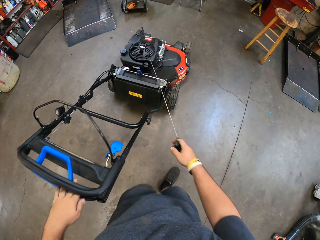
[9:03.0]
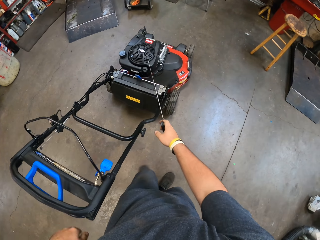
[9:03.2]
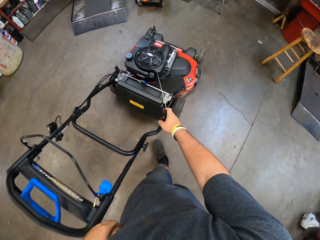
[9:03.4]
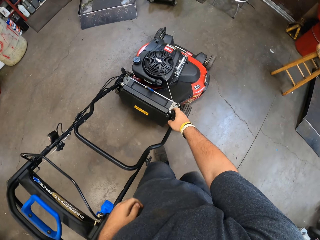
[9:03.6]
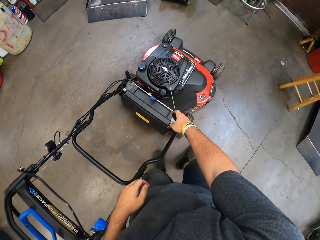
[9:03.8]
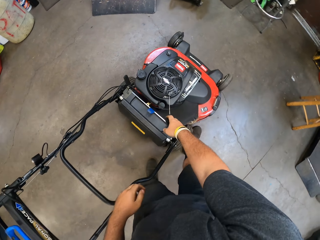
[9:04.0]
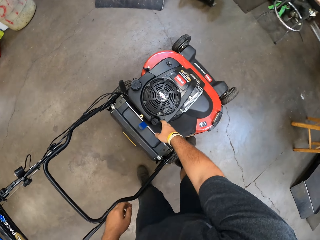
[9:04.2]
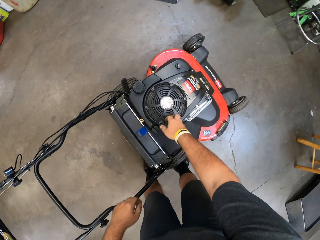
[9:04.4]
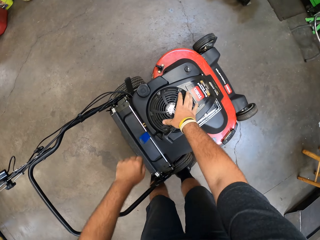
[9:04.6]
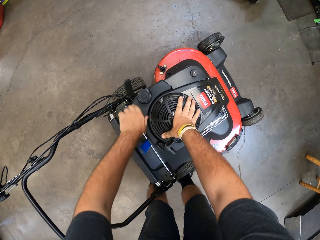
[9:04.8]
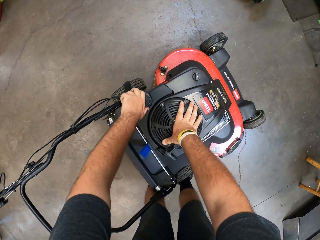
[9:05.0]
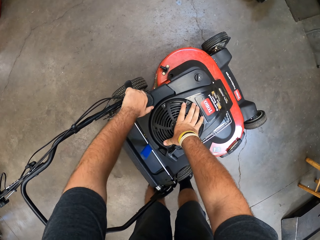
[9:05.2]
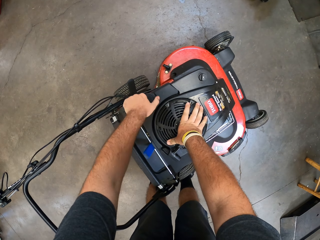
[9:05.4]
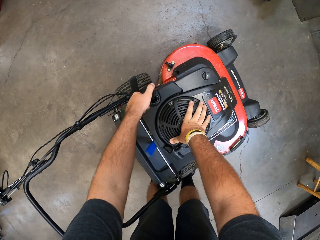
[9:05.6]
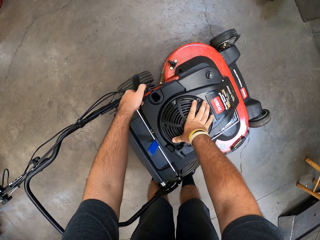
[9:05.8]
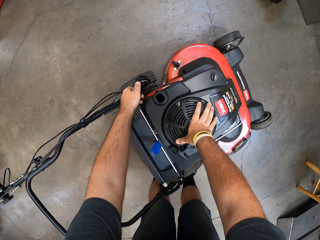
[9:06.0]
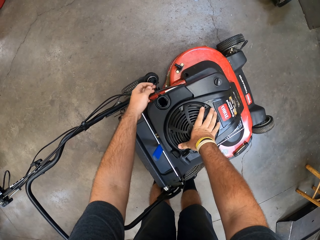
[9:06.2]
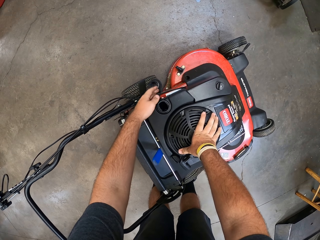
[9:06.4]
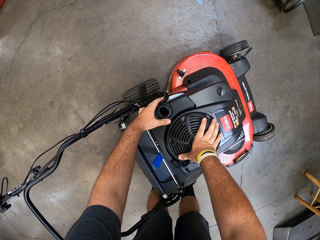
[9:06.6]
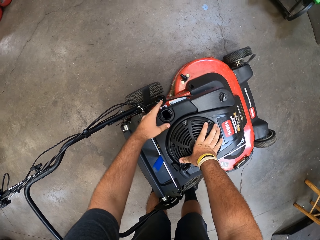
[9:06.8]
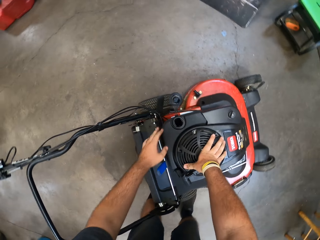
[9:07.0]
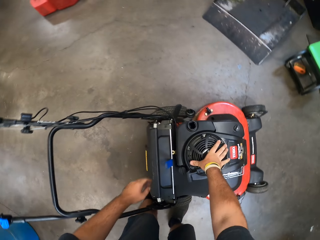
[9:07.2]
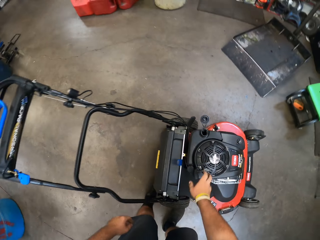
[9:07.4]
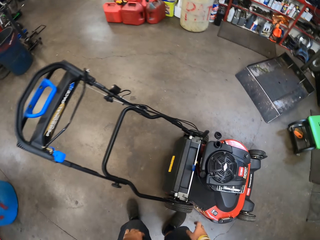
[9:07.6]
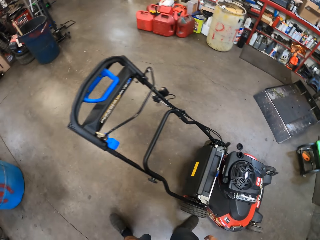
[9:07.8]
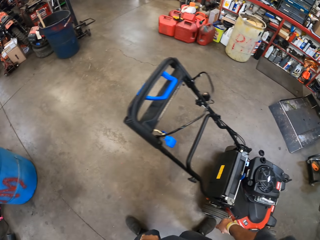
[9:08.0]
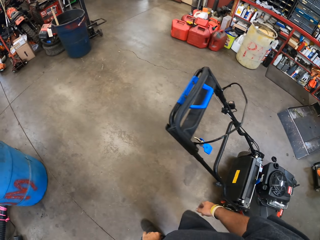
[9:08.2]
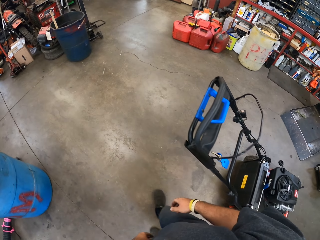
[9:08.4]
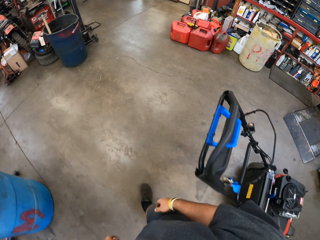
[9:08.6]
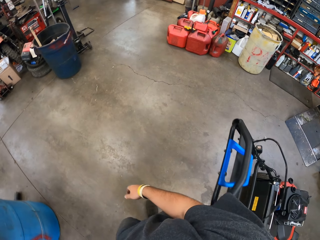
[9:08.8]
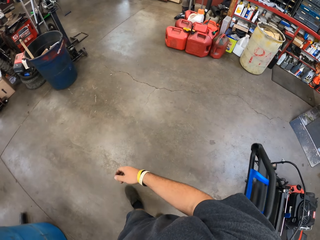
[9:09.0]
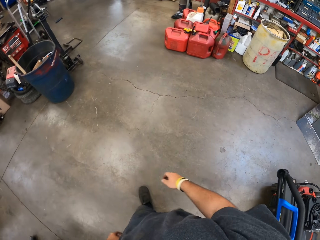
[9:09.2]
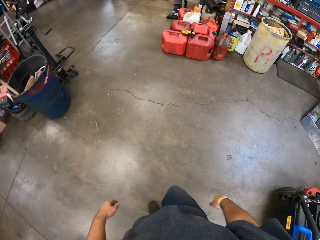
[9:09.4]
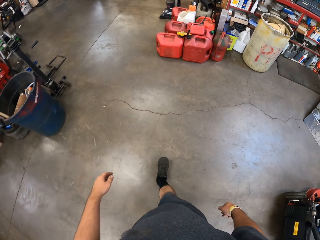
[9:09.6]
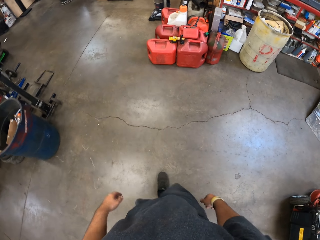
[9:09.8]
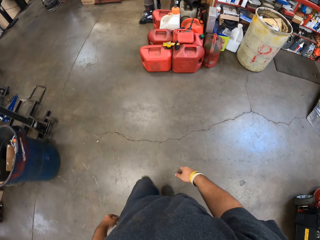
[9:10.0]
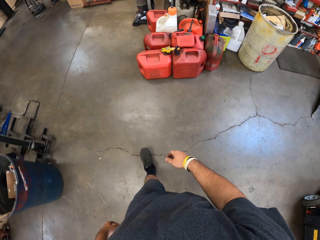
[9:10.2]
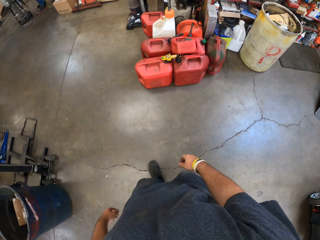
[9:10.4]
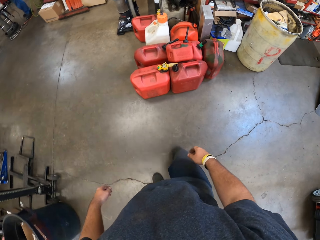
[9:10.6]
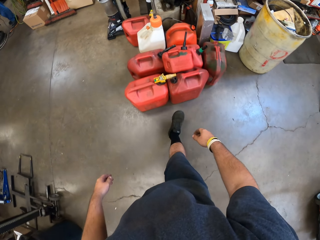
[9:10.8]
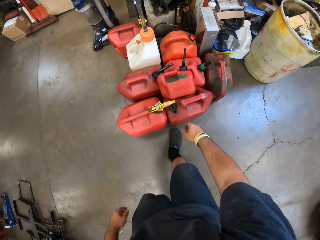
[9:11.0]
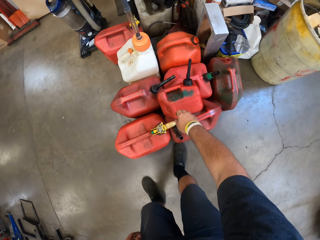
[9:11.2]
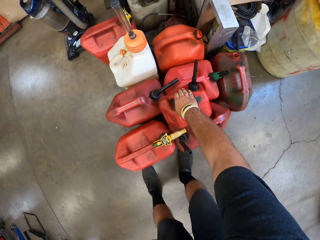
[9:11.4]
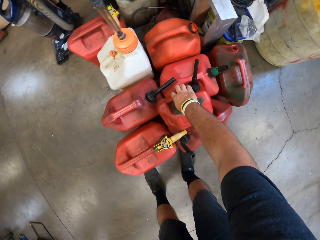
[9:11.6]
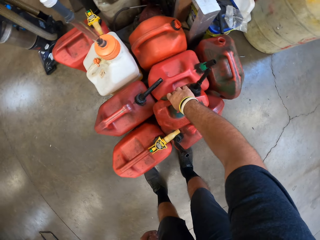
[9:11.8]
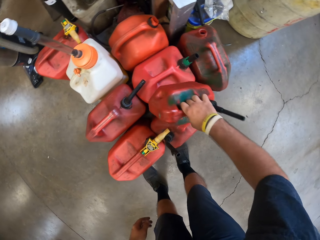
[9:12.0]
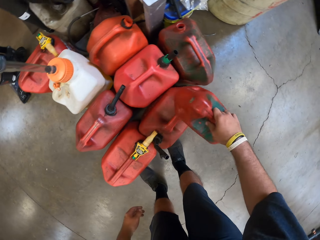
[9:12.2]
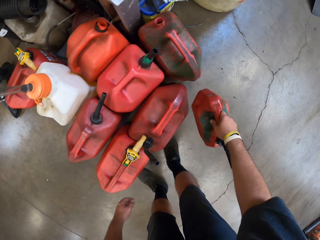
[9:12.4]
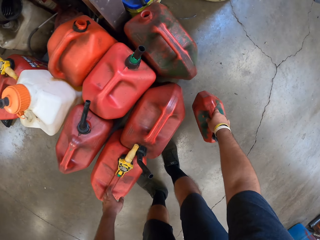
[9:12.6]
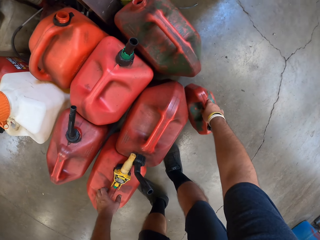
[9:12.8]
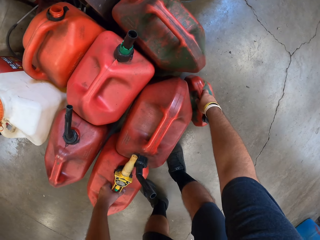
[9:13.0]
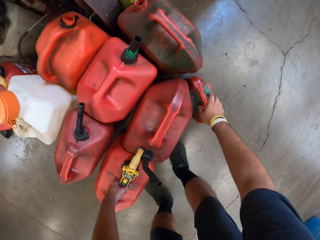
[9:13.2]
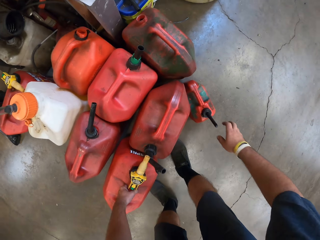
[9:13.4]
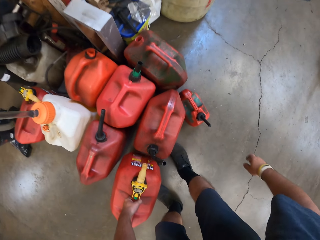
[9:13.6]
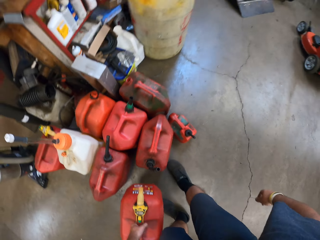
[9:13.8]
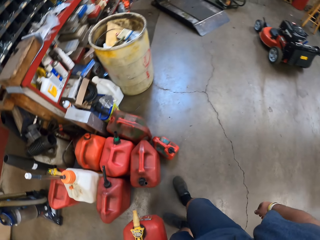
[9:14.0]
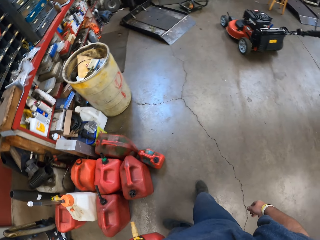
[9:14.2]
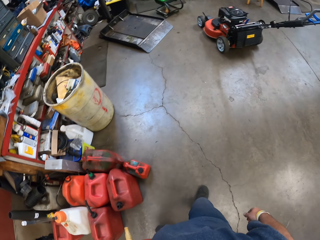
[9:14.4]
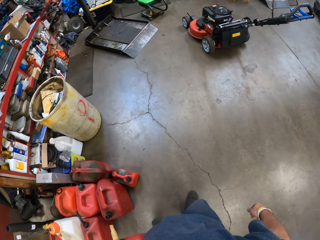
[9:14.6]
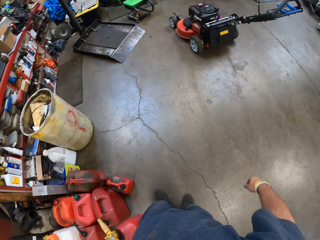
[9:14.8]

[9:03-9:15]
The camera wearer opens the gasoline filler cap. They walk towards the oil. They pick up the bottle or oil jerry can which has the oil. They put the oil jerry can on the ground. They pick up the oil jerry can.

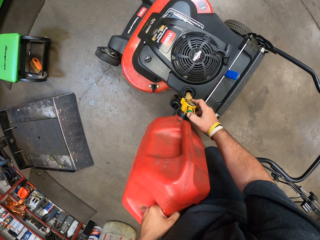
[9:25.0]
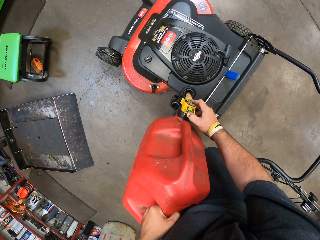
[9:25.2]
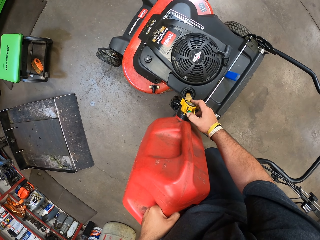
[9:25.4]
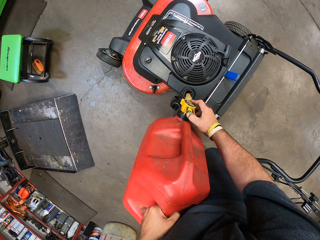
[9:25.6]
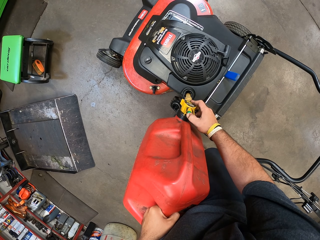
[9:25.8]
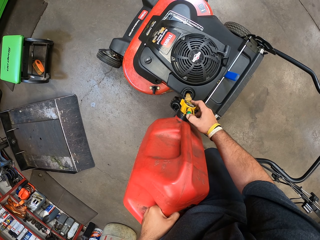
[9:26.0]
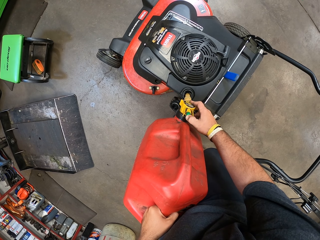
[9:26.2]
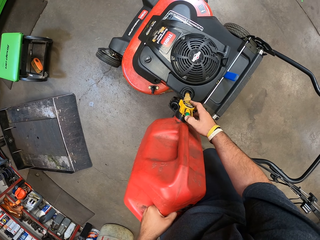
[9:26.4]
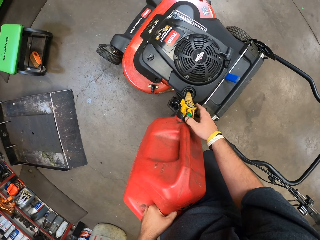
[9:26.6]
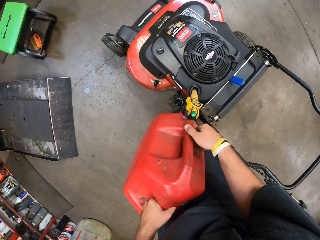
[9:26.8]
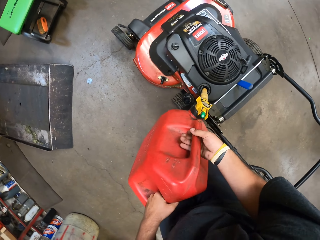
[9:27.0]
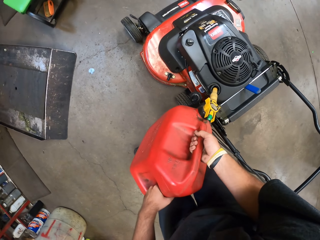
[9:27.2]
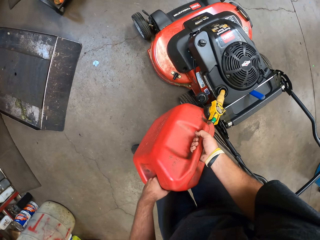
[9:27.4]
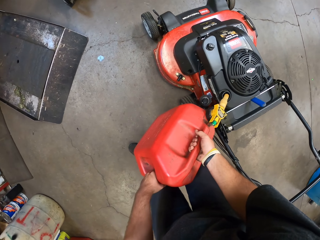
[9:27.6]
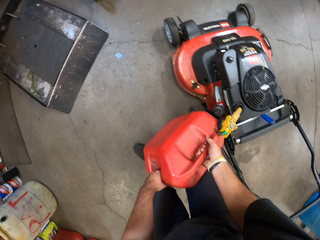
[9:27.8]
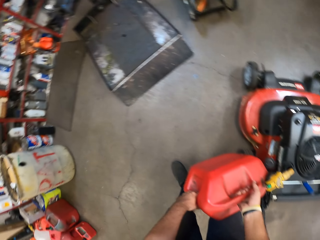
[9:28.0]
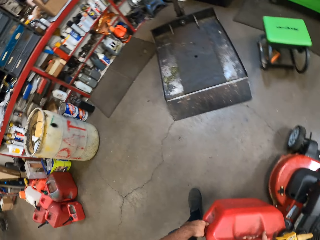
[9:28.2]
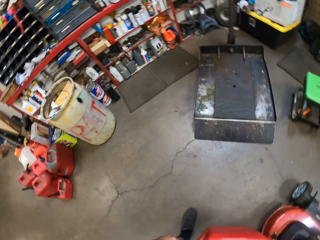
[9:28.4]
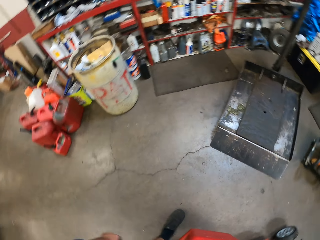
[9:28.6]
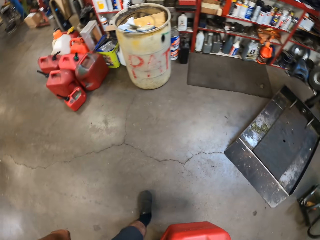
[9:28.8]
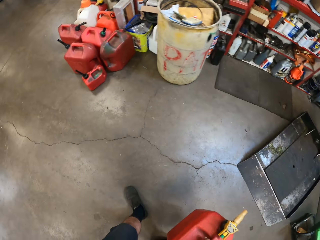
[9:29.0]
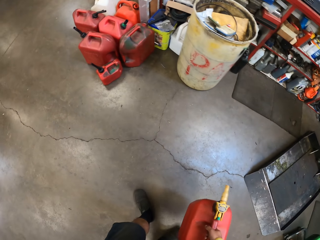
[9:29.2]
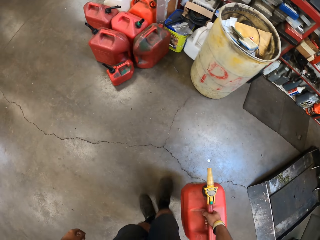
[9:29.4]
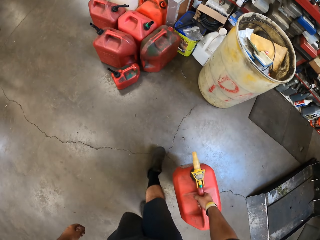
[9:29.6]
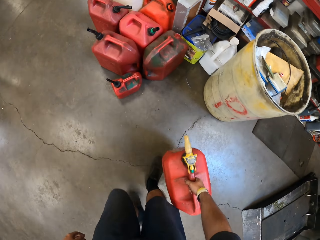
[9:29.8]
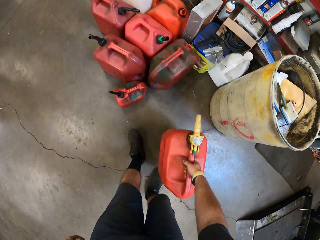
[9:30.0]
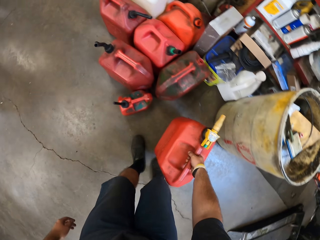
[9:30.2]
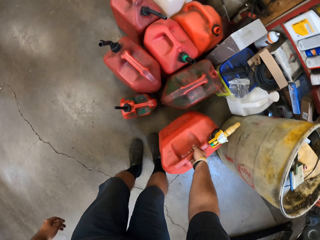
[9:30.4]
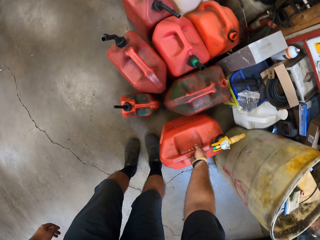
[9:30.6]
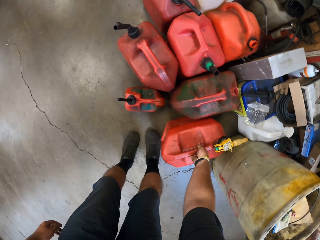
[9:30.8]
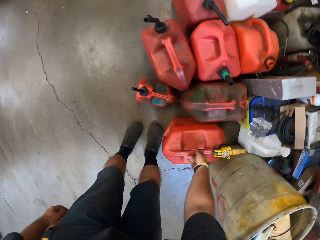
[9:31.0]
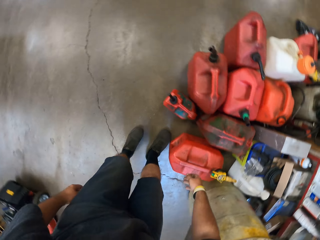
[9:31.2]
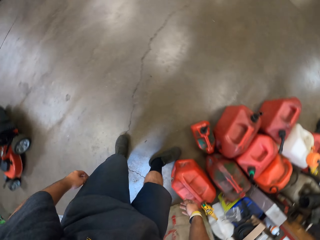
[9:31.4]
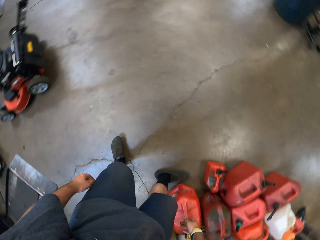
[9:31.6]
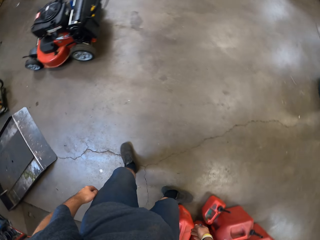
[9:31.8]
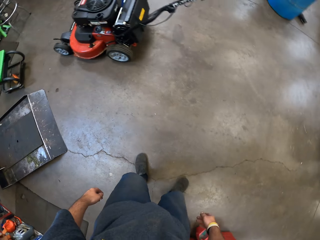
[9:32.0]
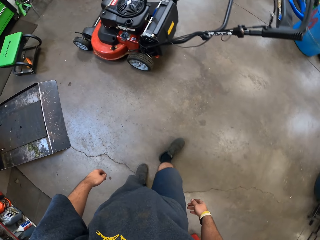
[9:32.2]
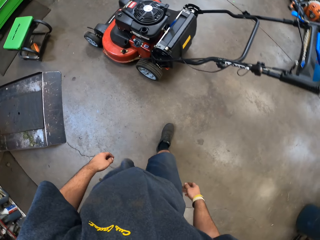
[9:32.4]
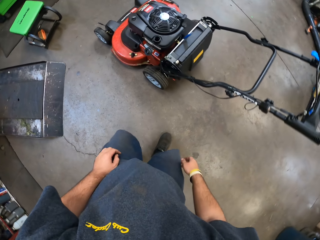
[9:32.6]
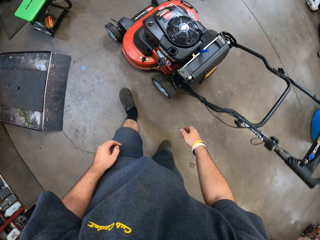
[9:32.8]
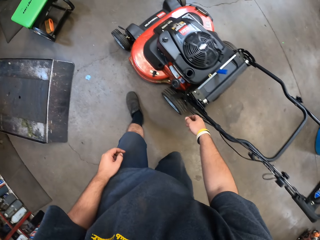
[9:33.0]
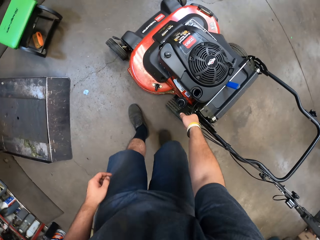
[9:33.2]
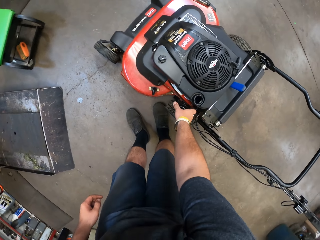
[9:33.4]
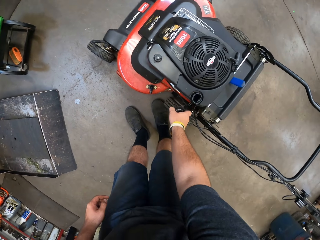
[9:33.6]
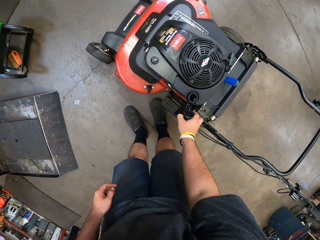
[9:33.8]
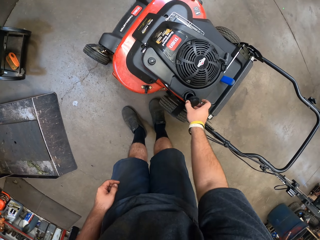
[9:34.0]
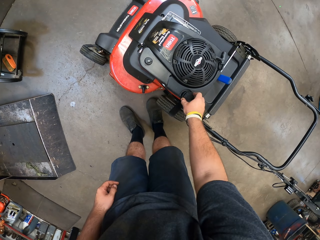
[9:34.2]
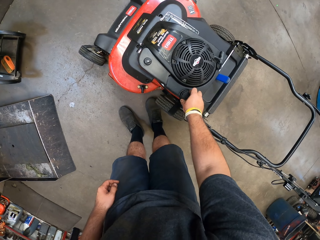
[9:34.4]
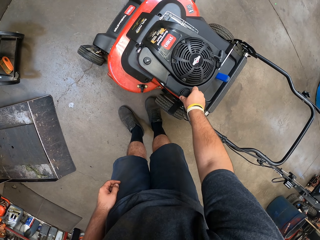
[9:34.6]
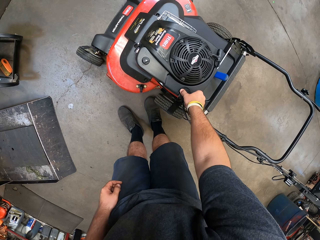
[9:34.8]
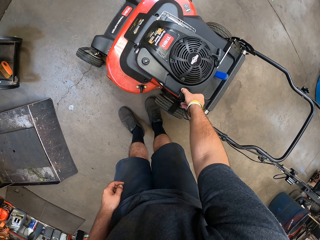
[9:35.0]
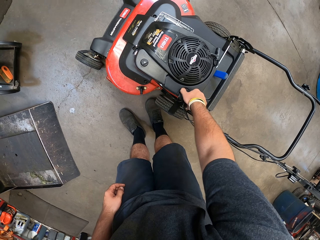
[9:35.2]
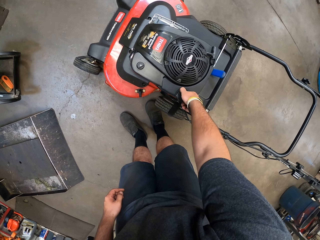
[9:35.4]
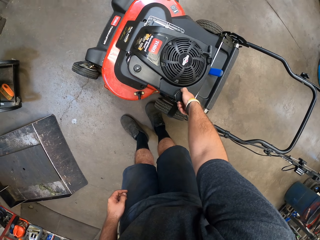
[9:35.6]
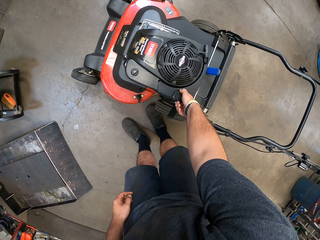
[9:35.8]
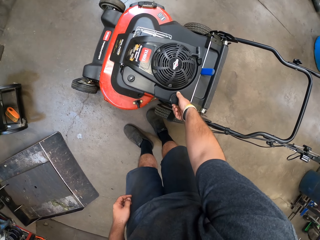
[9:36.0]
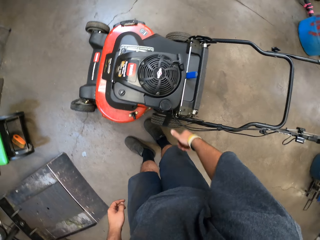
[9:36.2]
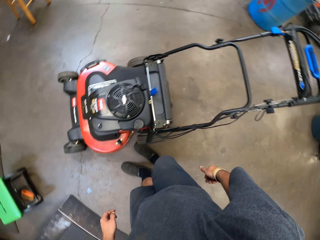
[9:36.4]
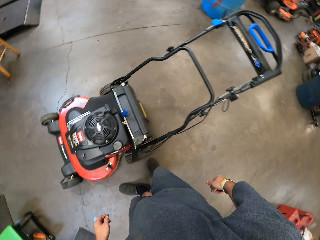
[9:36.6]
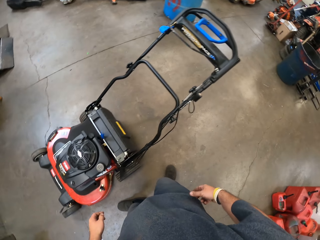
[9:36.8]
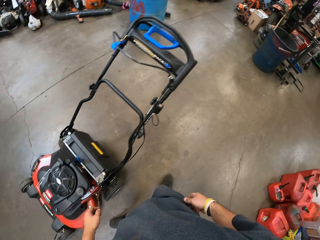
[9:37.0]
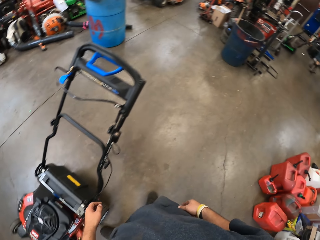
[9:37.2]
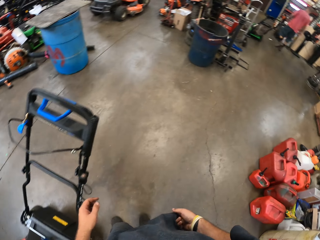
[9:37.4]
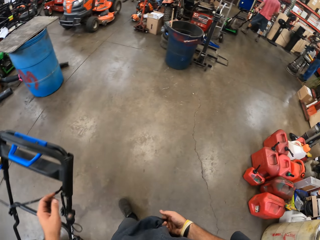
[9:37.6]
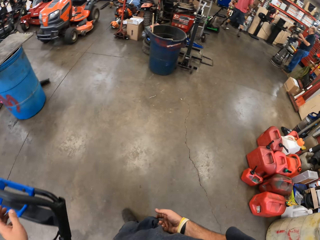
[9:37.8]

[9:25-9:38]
The camera wearer presses the nozzle valve controller and fills the fuel tank. They carry the oil jerry can. They stop filling the fuel tank. They walk away from the mower, return the oil jerry can, walk to the lawn mower, pick up the lawn mower lid, and close the fuel cap.
